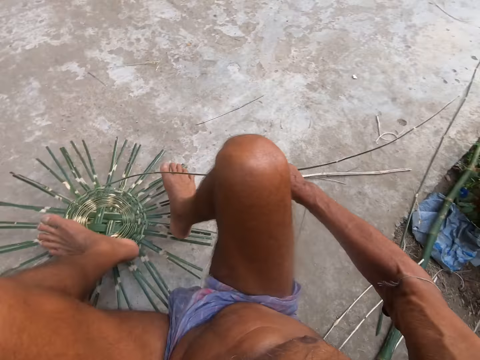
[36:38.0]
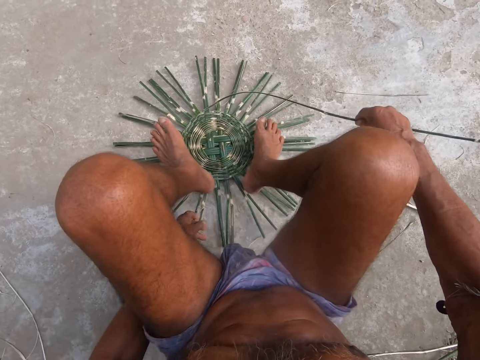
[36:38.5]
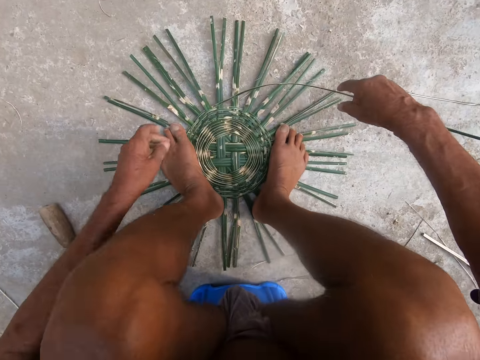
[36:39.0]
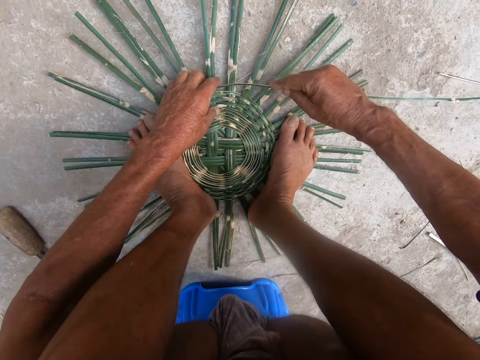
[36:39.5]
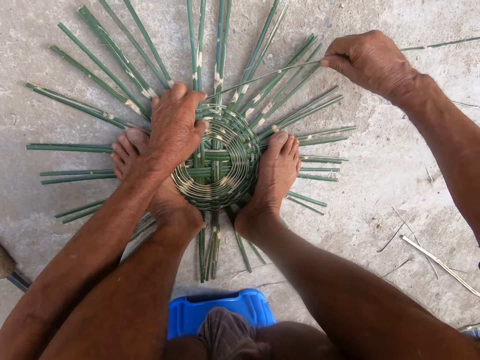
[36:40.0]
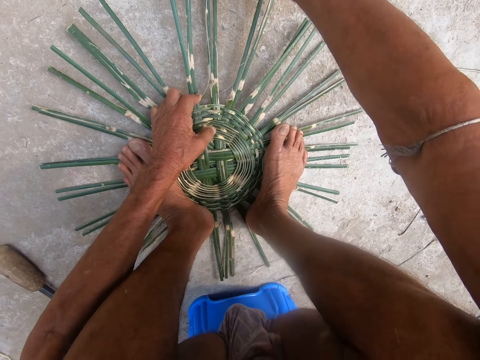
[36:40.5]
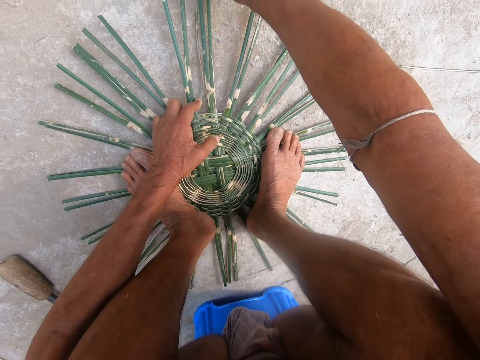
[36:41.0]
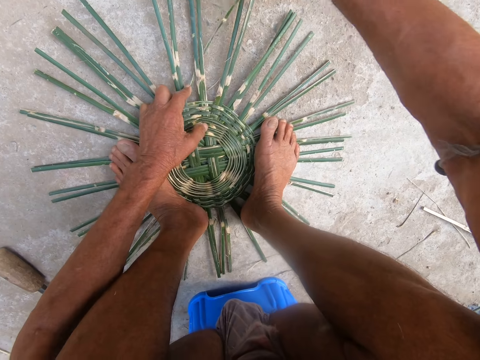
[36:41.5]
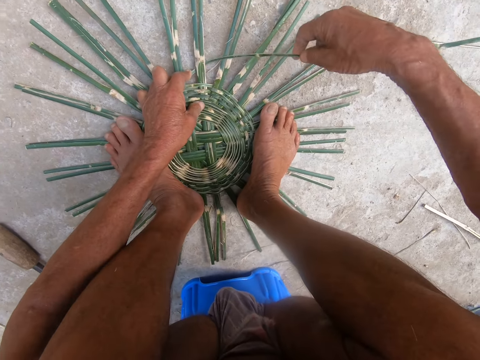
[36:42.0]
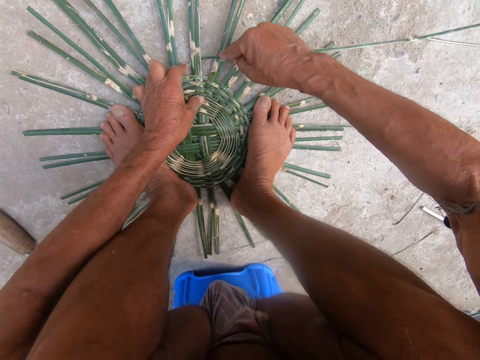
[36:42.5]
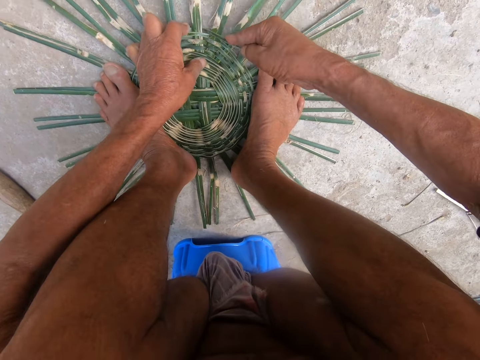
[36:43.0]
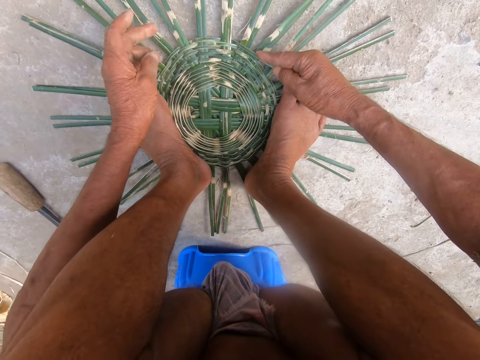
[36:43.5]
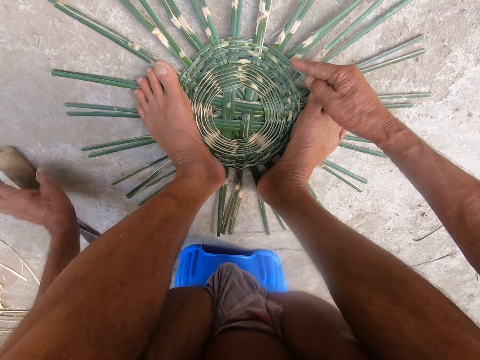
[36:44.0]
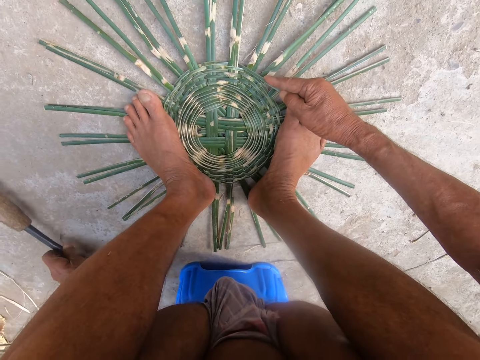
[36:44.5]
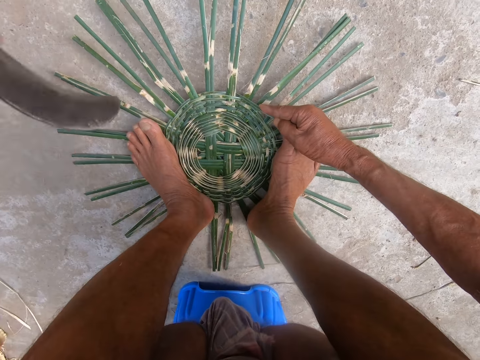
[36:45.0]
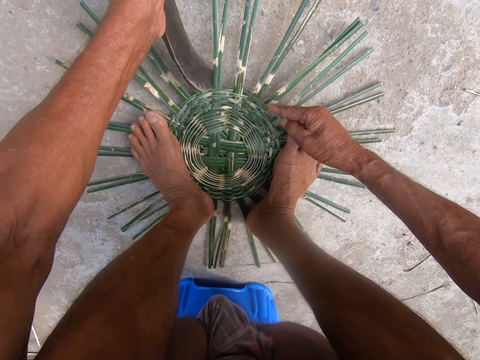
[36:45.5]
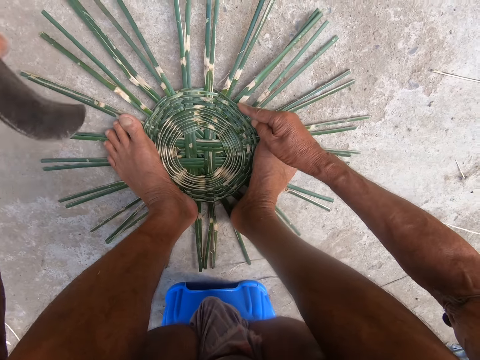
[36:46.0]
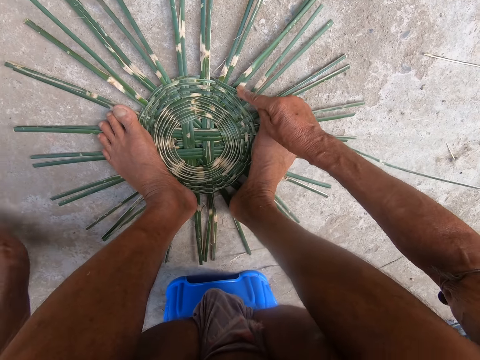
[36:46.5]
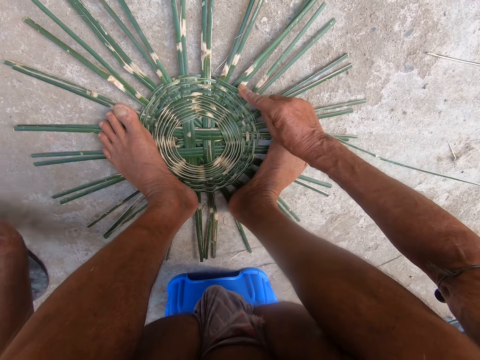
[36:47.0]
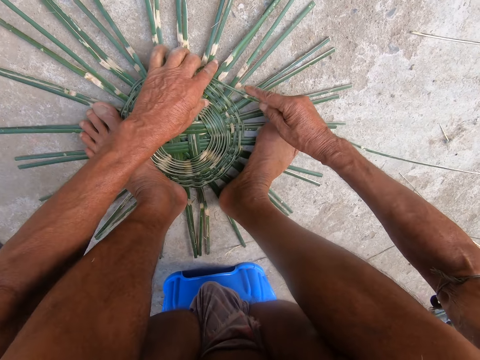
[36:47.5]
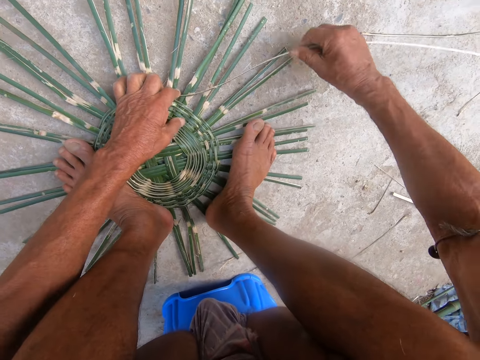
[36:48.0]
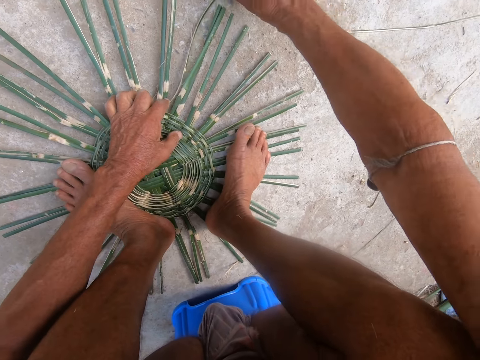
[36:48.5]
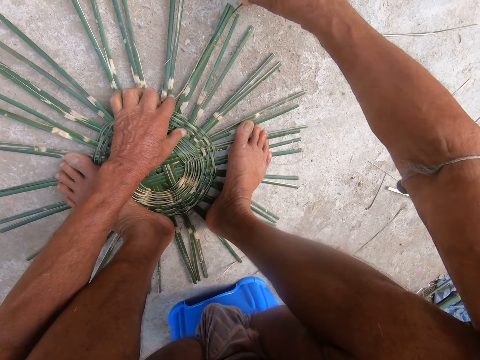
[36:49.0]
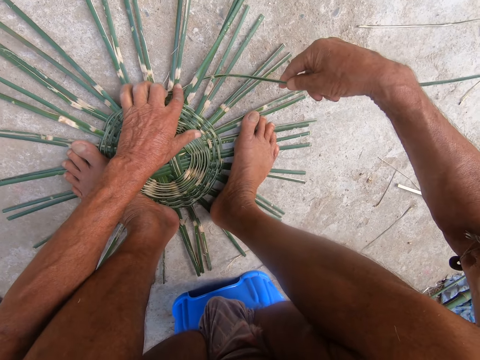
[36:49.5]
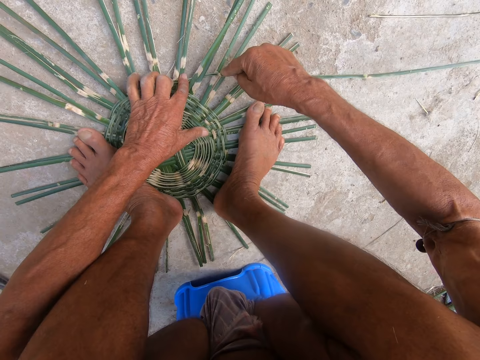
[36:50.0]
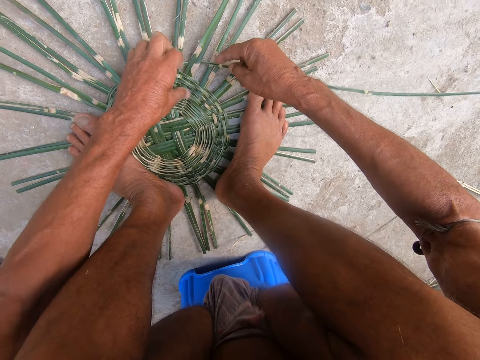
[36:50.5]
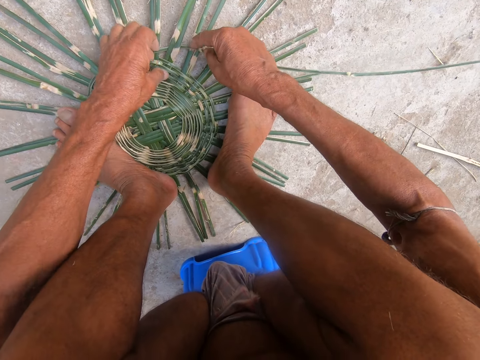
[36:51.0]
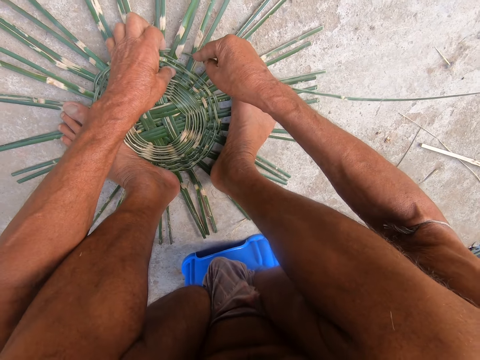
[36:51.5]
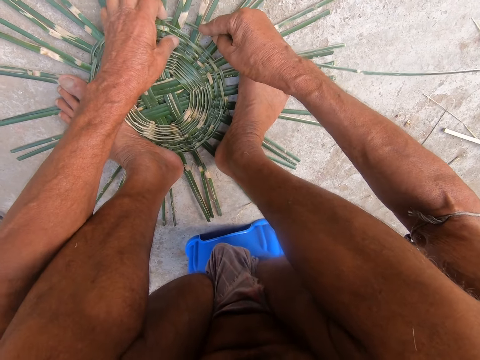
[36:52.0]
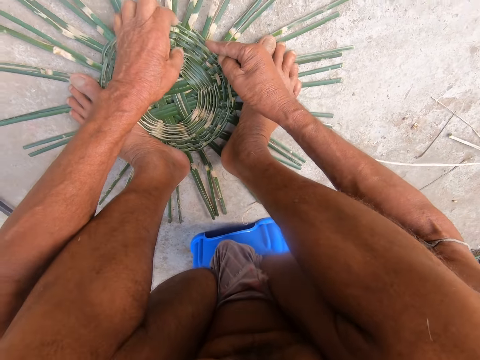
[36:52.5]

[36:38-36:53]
The camera wearer adjusts the bamboo strips on the ground with his left hand. He makes a palm thatch pattern. He holds the bamboo strips on the ground with both legs. He weaves the basket with the bamboo strips on the ground with both hands. He picks the sickle knife from the ground with his left hand. He hits the bamboo strips on the ground with the sickle knife in his left hand. He drops the sickle knife on the ground with his left hand. He weaves the basket with the bamboo strips on the ground with both hands. He makes the palm thatch pattern.

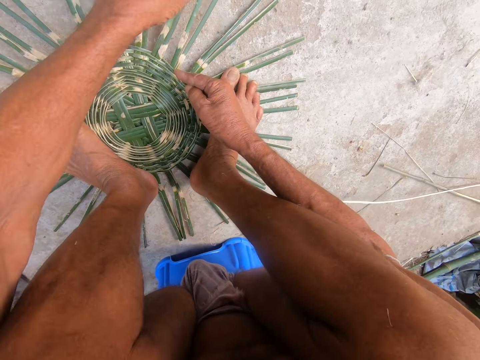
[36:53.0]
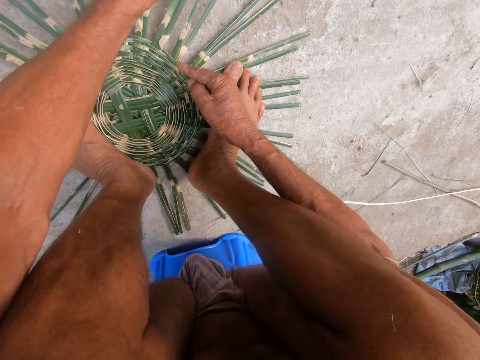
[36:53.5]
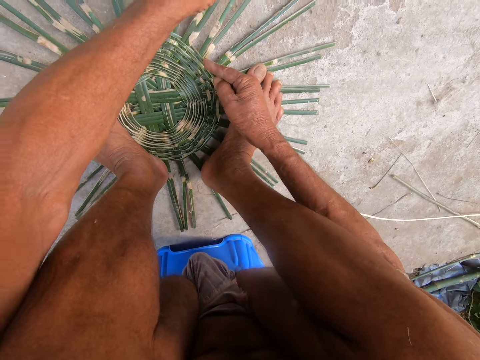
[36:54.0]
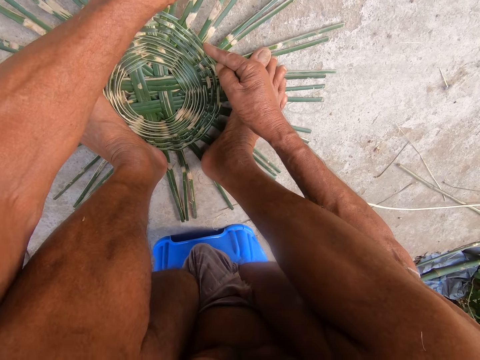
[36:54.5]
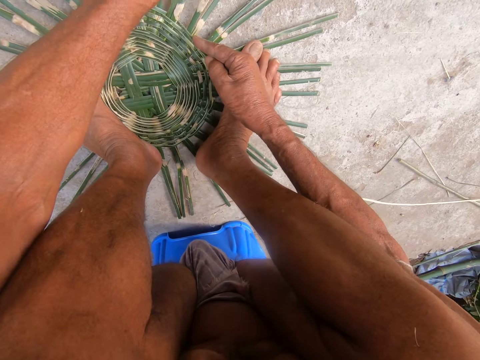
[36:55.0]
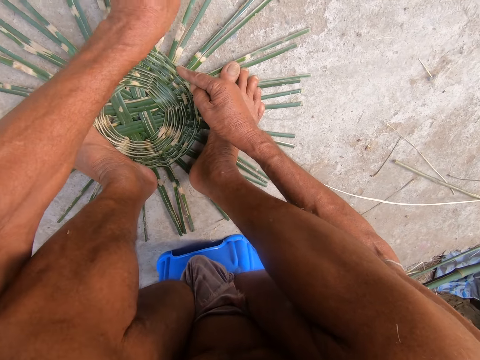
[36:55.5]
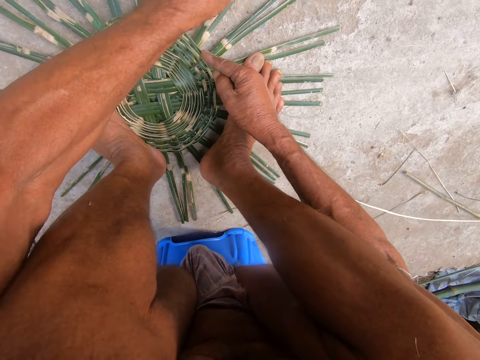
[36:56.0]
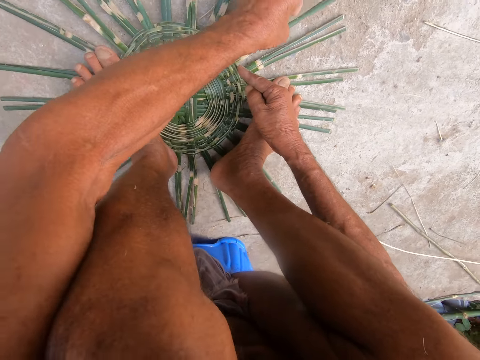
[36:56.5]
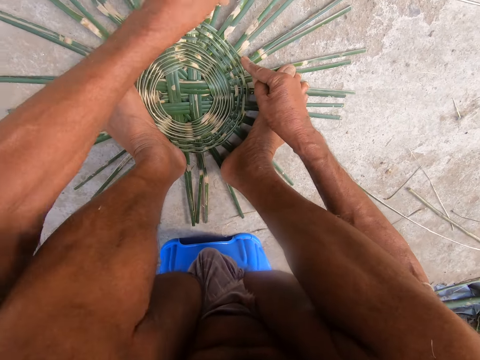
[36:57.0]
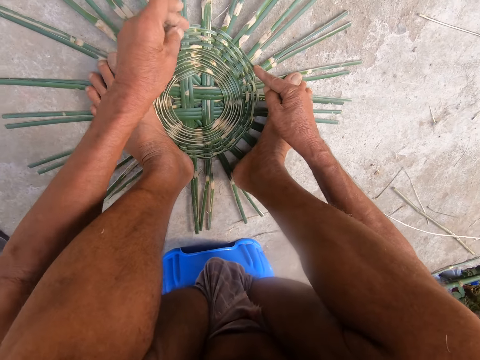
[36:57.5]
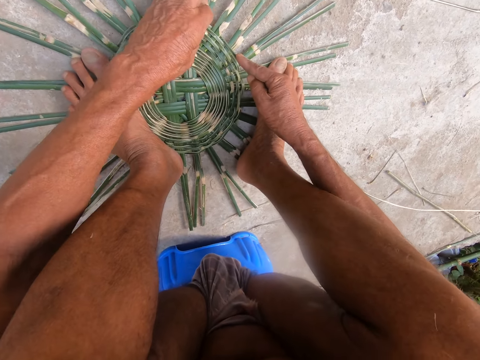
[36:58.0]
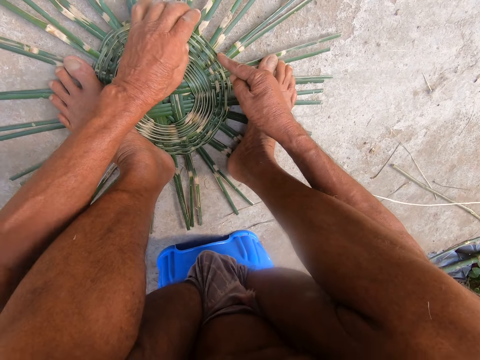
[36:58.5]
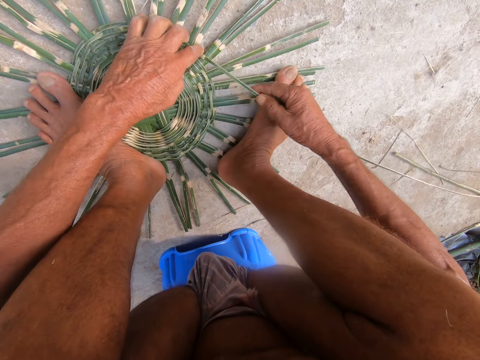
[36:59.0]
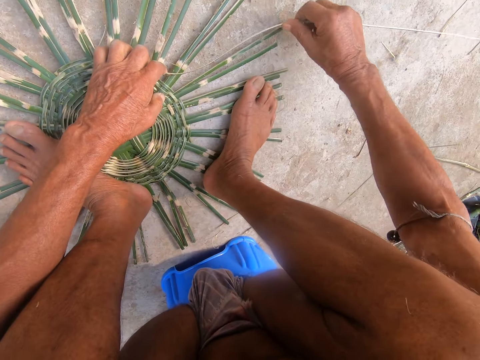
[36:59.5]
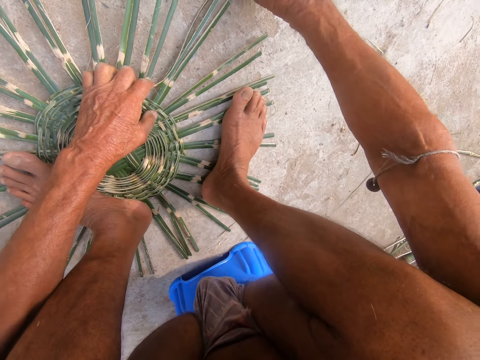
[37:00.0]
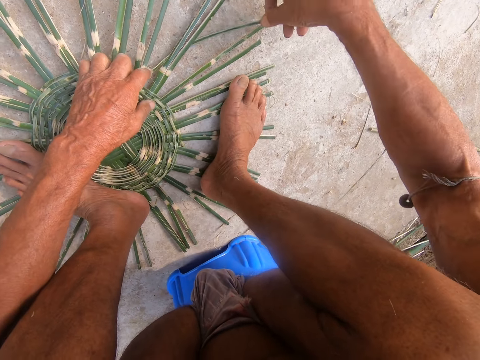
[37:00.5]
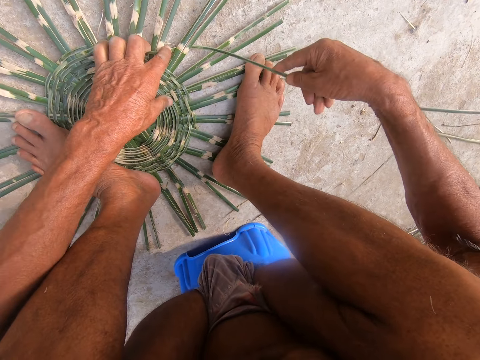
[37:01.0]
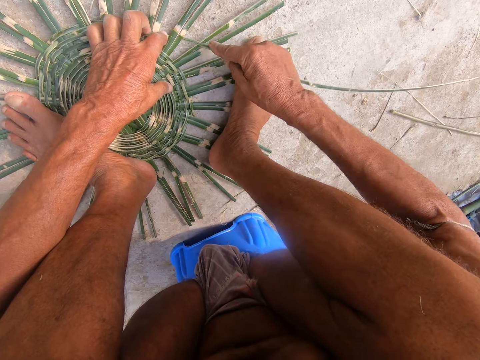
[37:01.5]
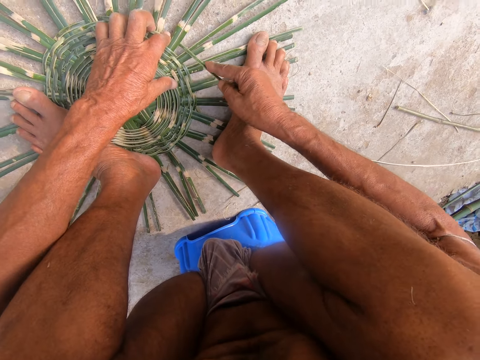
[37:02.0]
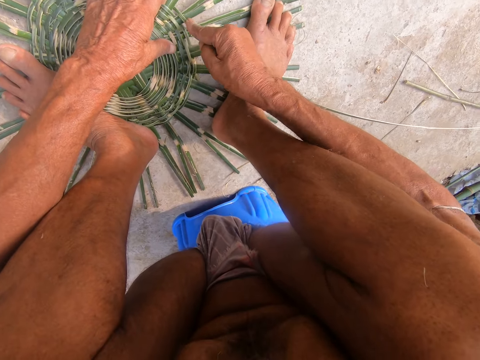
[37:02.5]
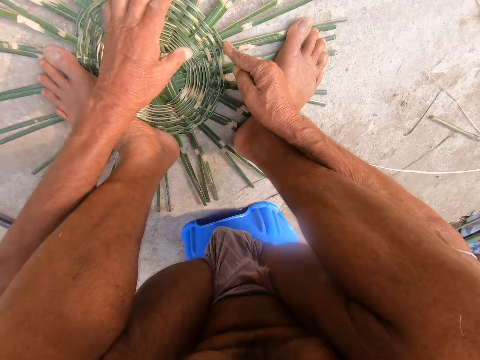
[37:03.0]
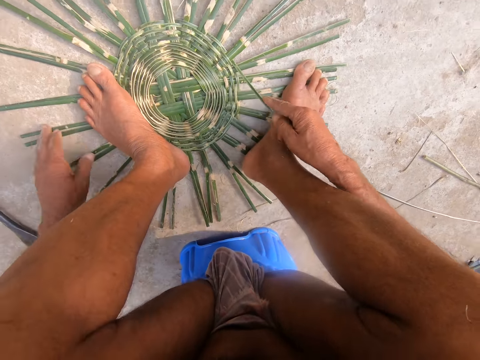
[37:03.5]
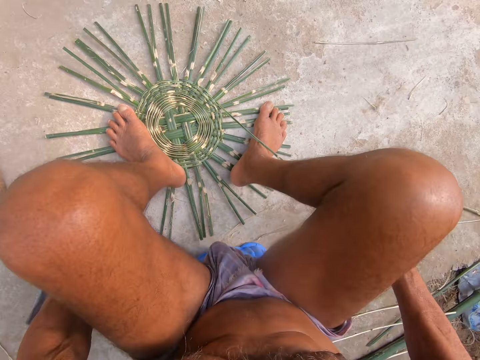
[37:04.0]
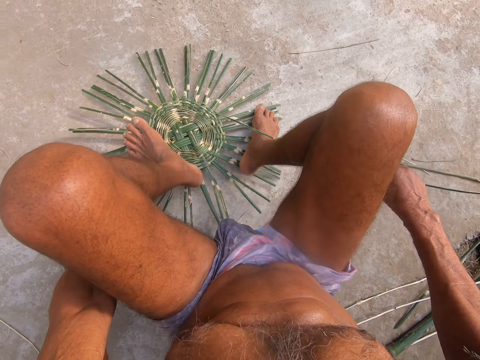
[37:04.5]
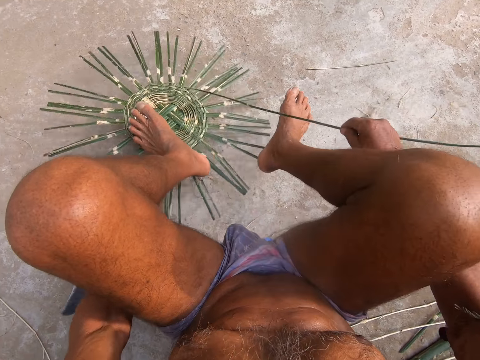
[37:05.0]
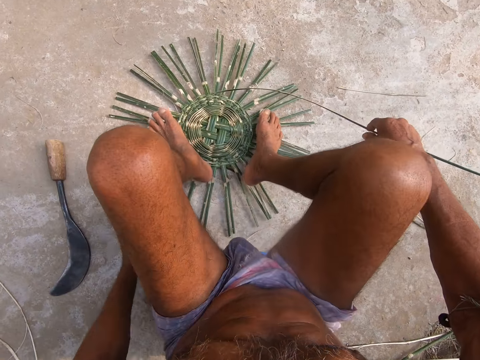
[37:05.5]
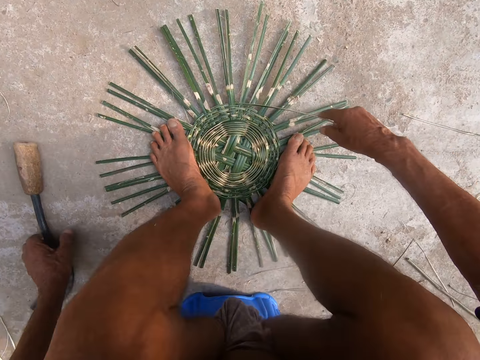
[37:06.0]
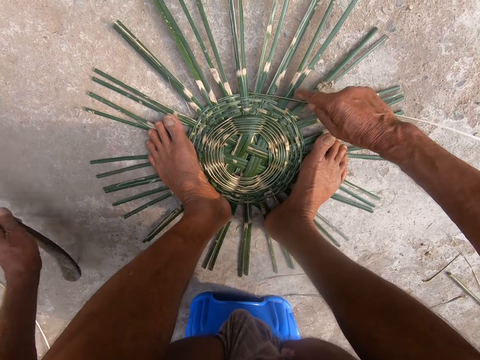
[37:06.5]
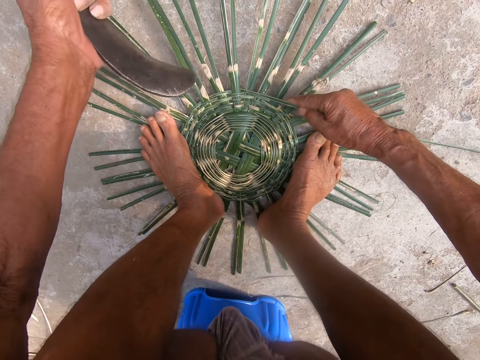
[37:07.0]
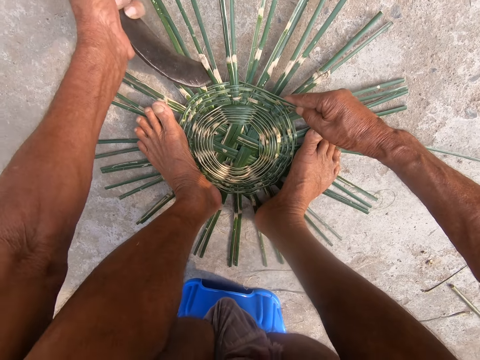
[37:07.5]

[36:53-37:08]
The camera wearer adjusts the bamboo strips on the ground with his left hand. He rotates the palm thatch. He holds the bamboo strips on the ground with both legs. He picks the sickle knife from the ground with his left hand. He hits the bamboo strips on the ground with the sickle knife in his left hand.
